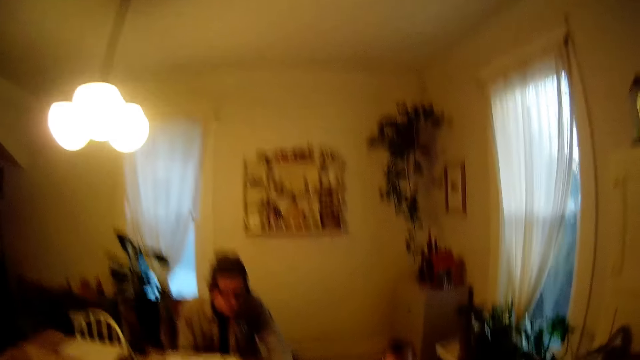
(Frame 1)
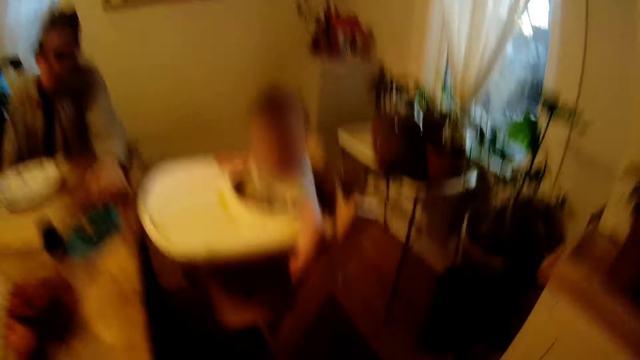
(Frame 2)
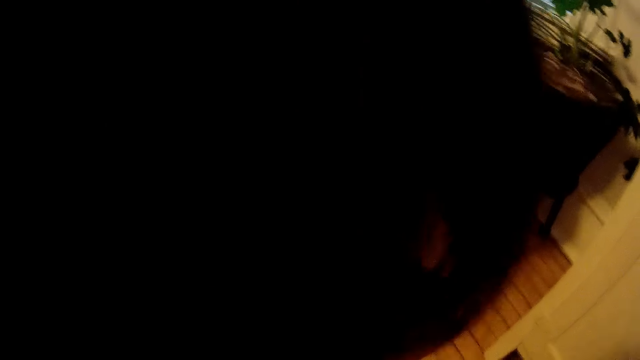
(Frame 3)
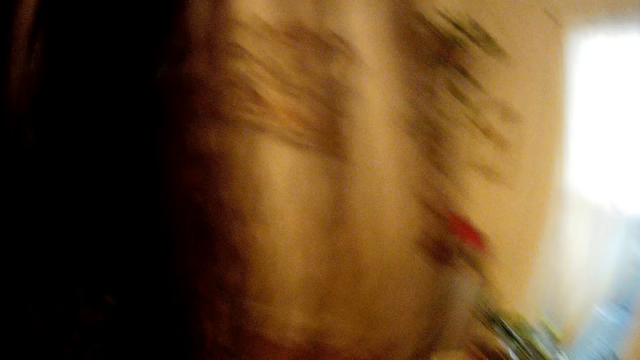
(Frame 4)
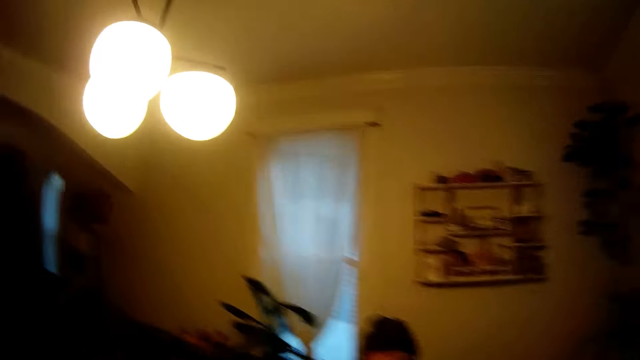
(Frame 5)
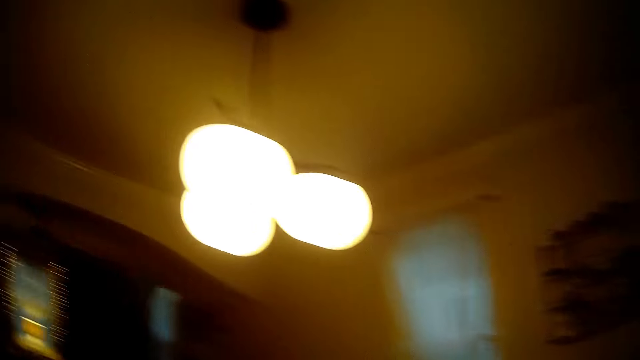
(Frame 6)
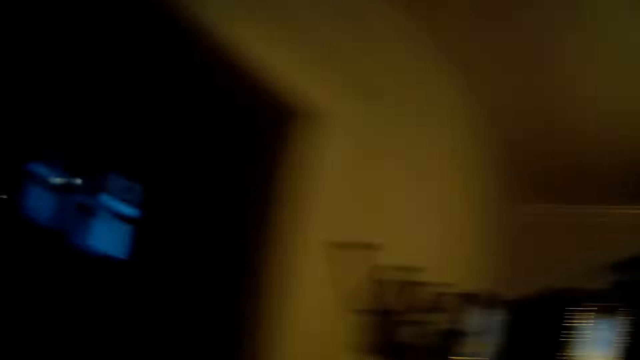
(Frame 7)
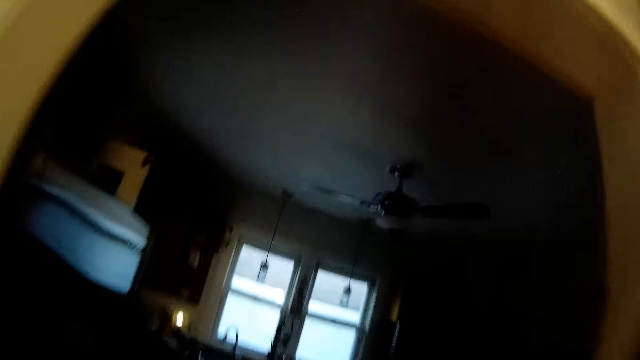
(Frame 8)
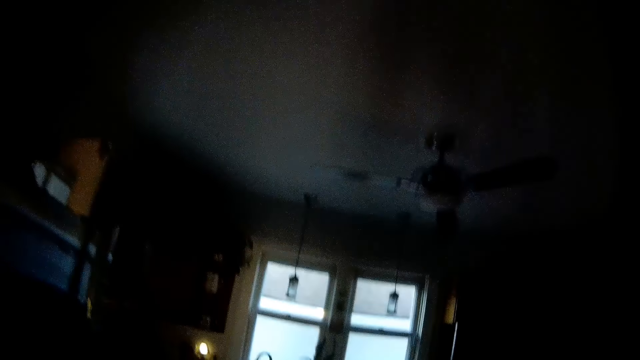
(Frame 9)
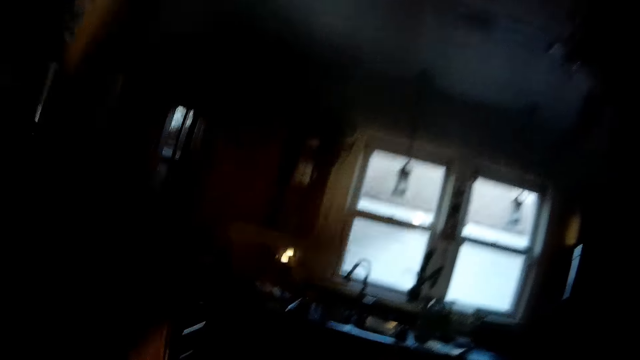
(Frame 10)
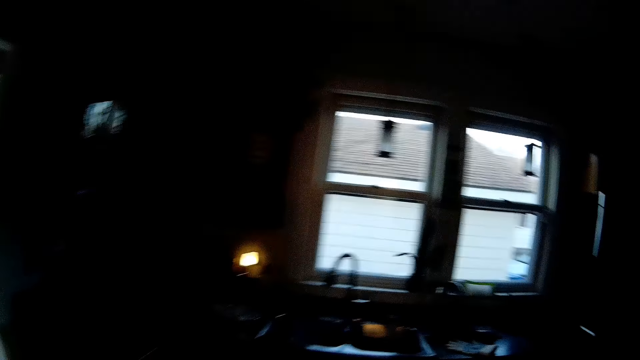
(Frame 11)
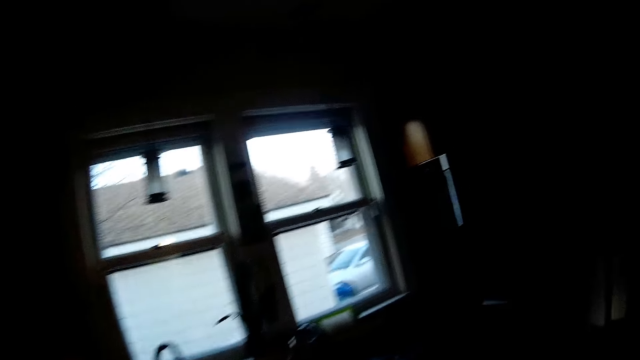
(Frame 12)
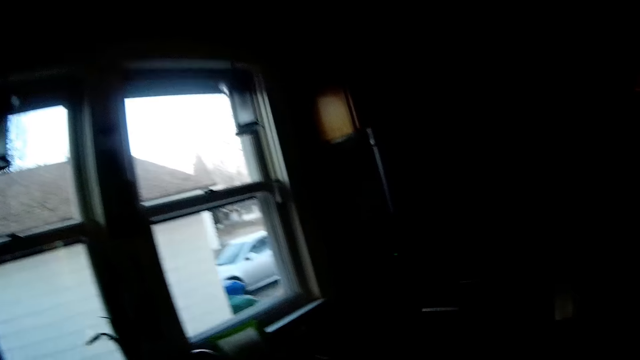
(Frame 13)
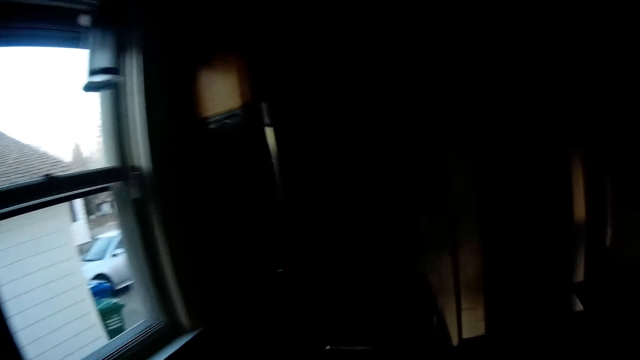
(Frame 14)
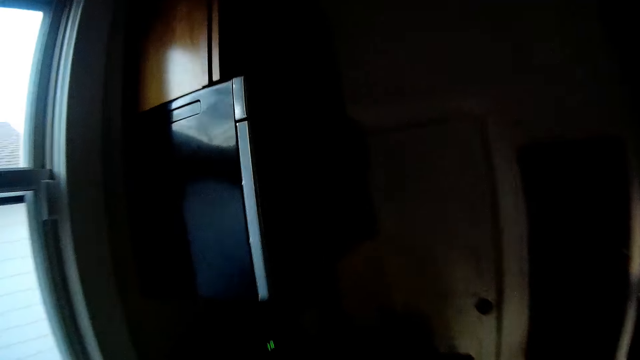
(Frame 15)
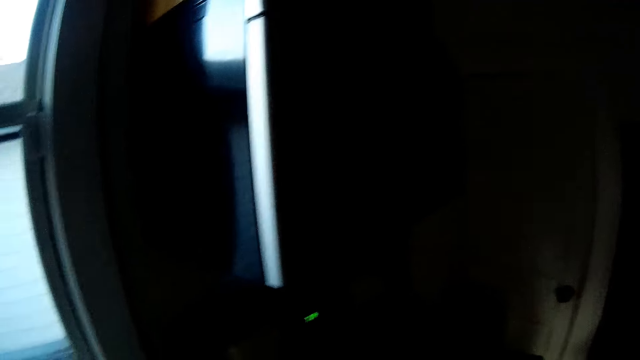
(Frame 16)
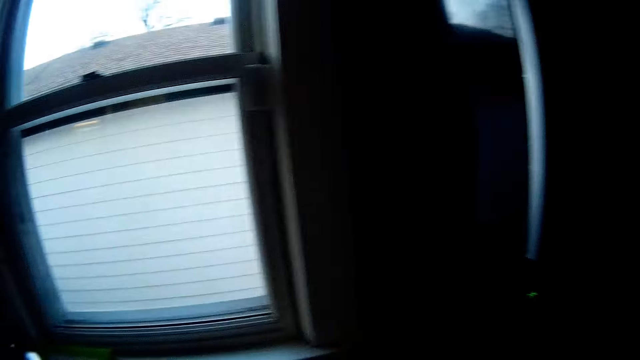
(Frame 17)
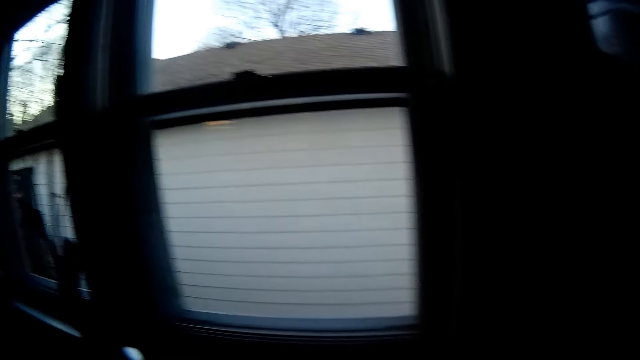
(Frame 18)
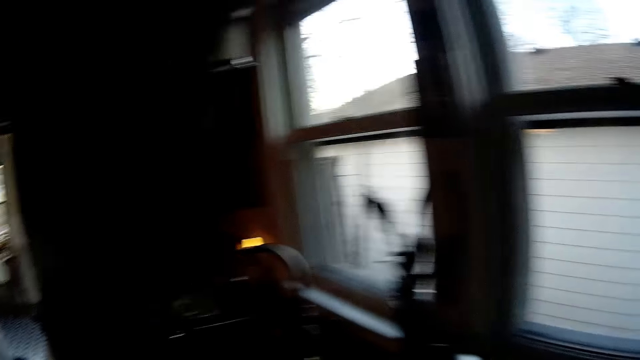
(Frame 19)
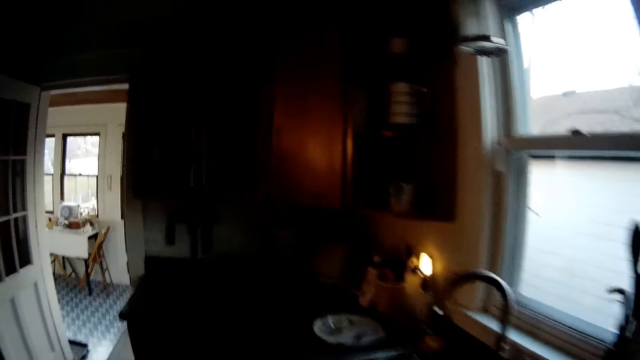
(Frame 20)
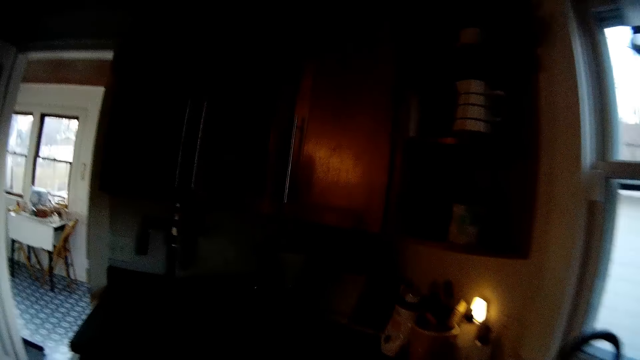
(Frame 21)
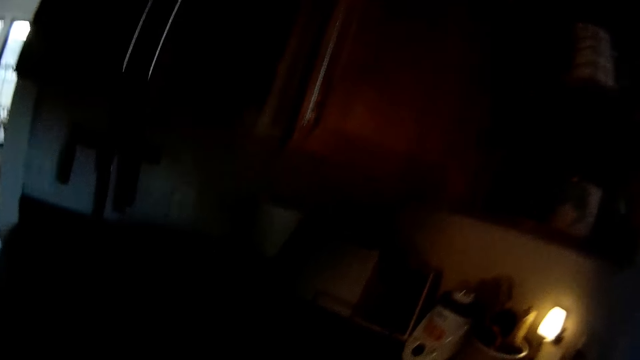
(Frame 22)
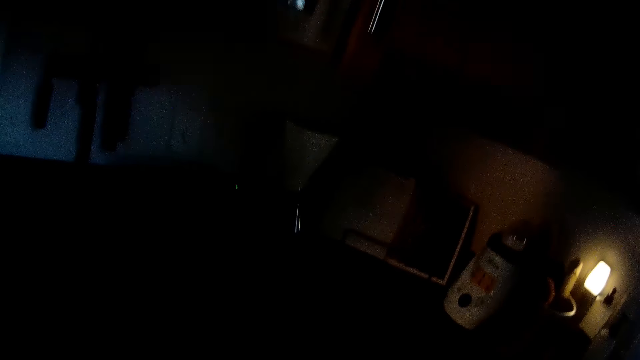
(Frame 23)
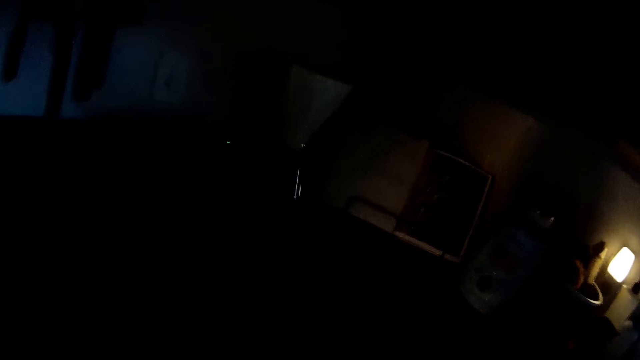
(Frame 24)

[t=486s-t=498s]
A man talks to the camera wearer. The camera wearer talks to another man. They move around and wipe a surface. The first man talks to the camera wearer. The camera wearer talks to the other man. They move around.

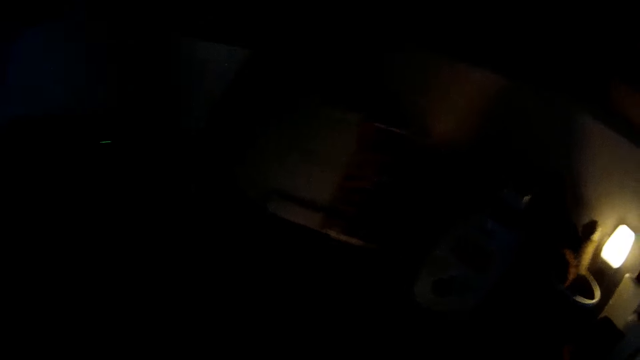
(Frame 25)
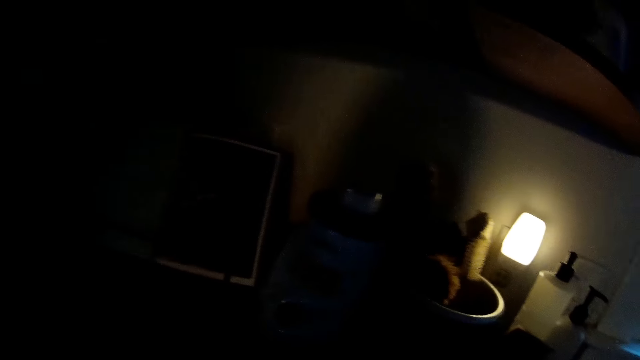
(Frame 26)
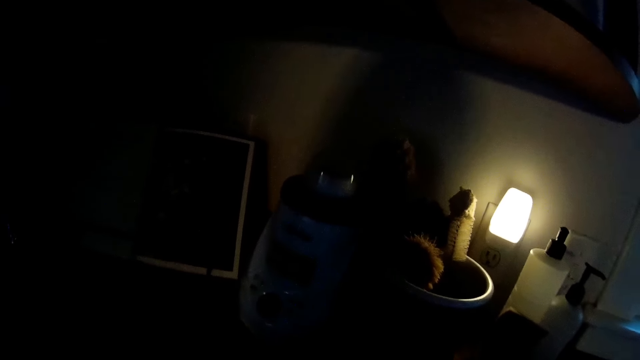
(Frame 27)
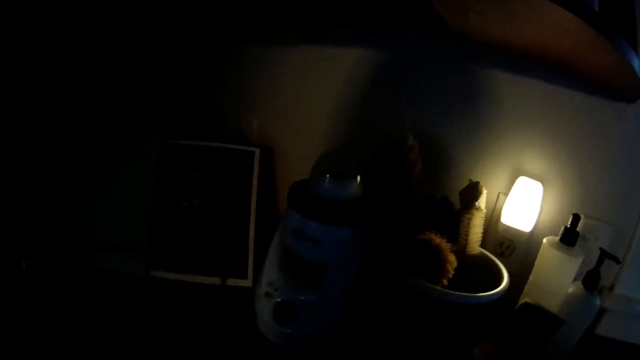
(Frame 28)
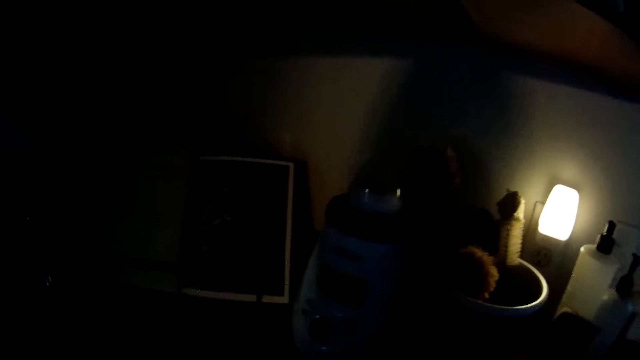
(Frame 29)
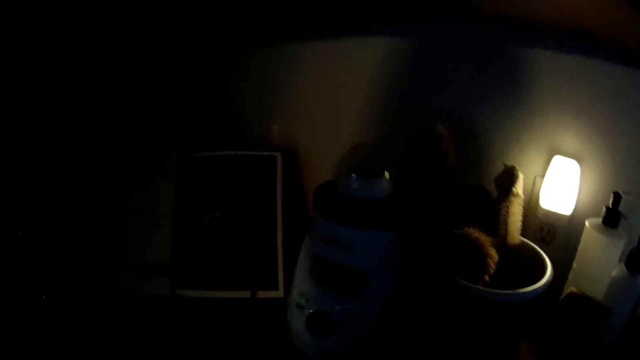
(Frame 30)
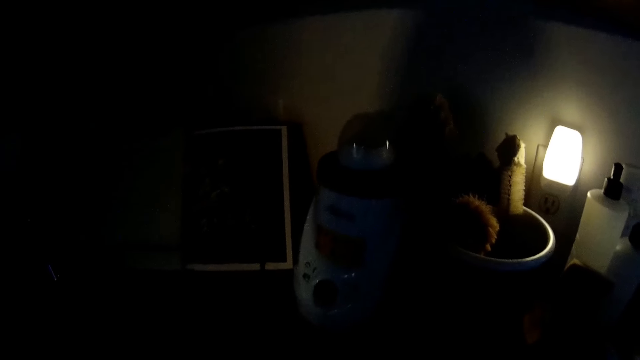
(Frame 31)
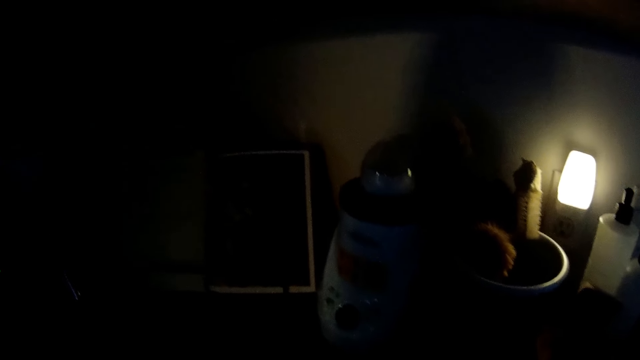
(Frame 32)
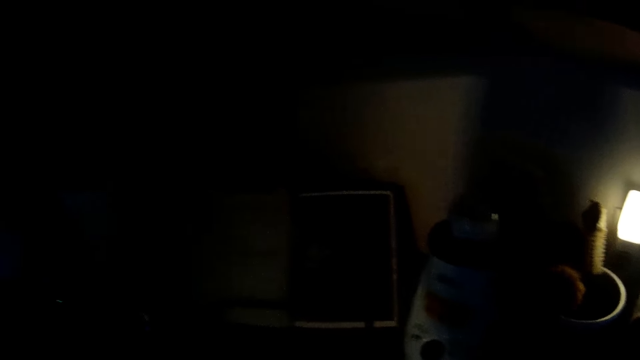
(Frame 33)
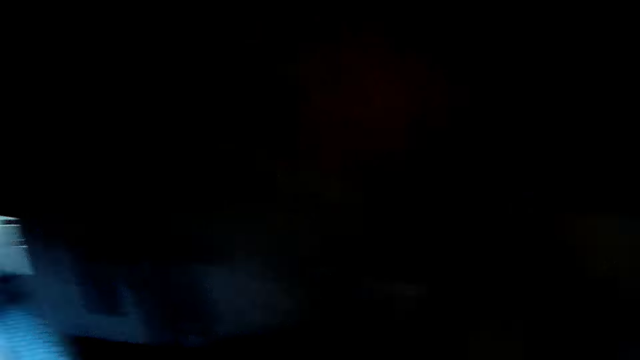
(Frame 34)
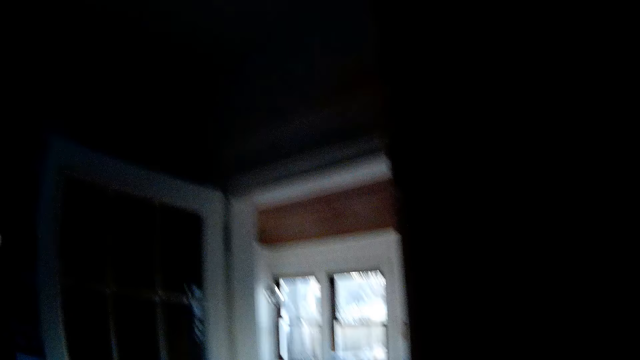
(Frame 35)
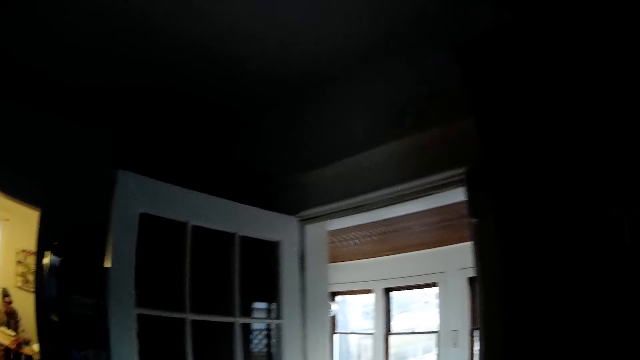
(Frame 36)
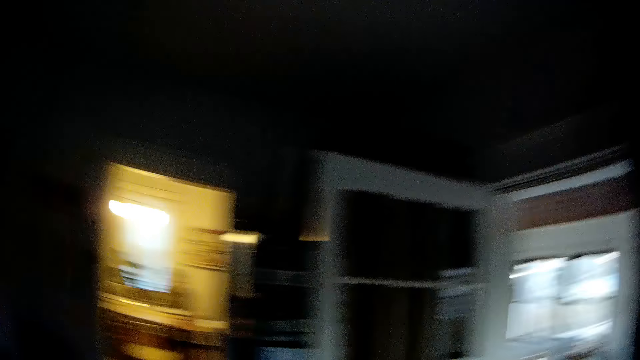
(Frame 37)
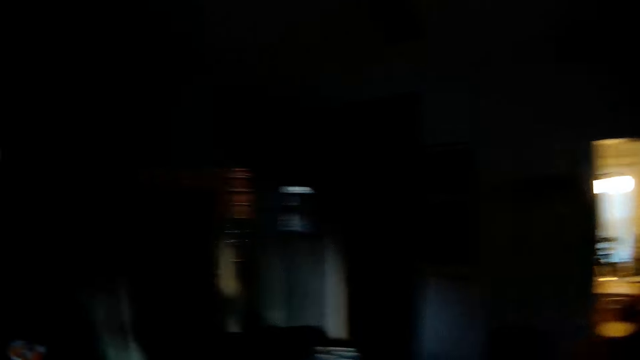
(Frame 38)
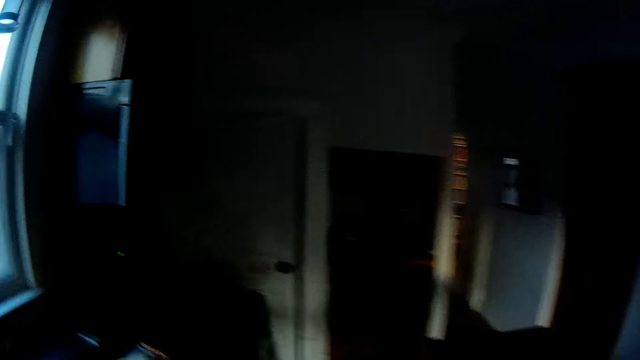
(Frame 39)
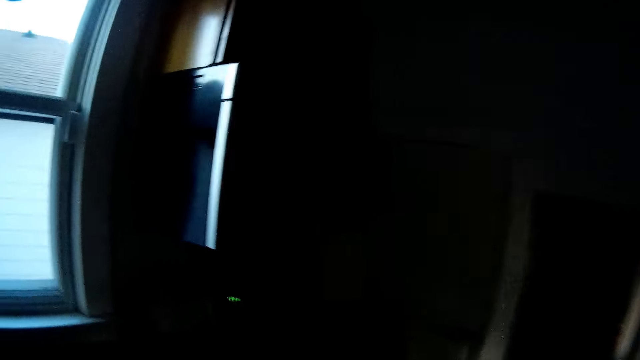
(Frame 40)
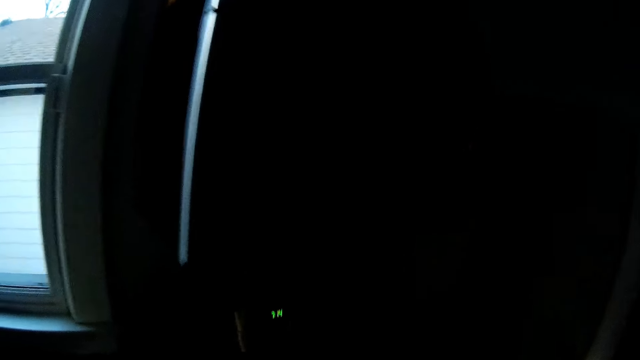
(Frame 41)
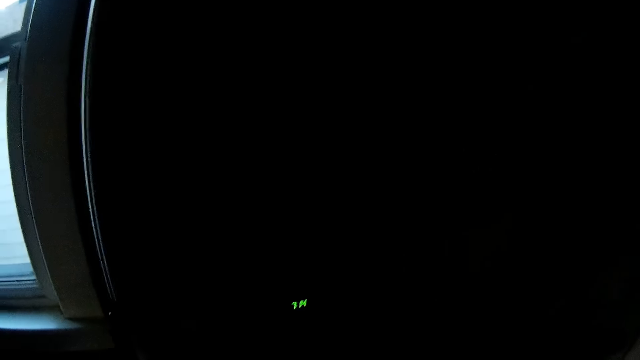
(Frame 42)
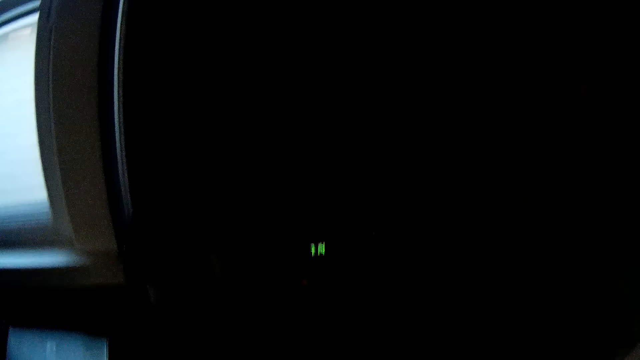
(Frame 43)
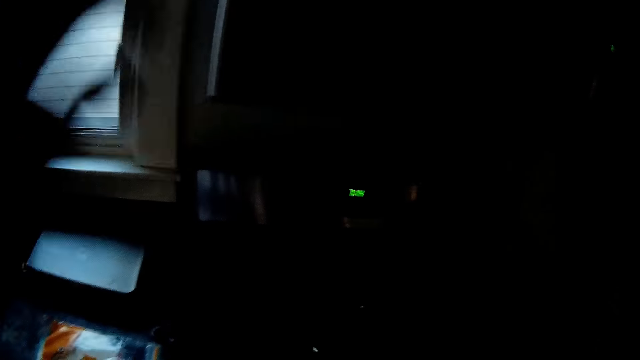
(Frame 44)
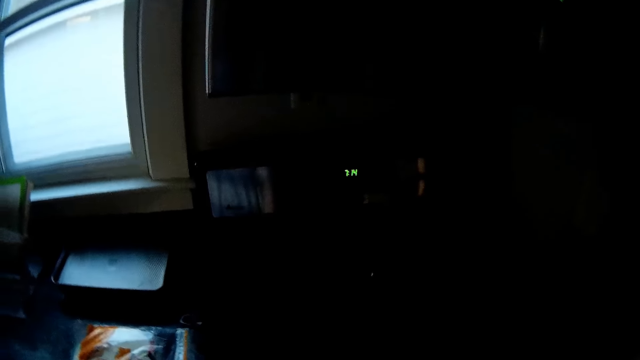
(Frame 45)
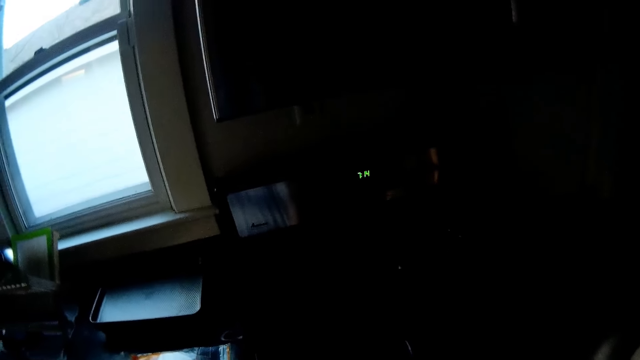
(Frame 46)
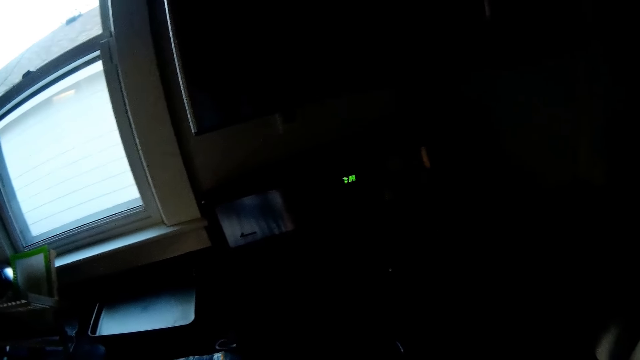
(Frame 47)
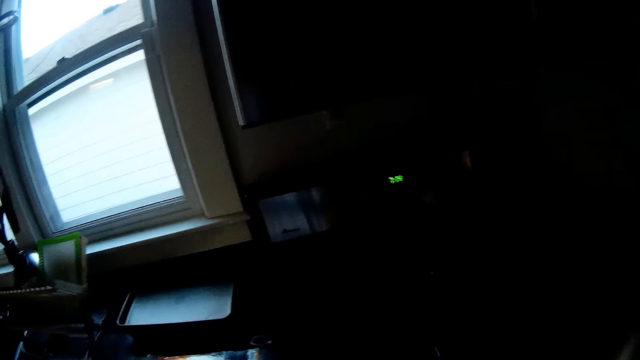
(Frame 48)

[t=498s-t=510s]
The camera wearer moves their hand.
